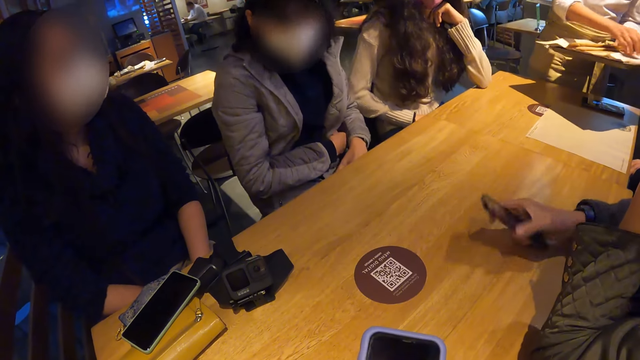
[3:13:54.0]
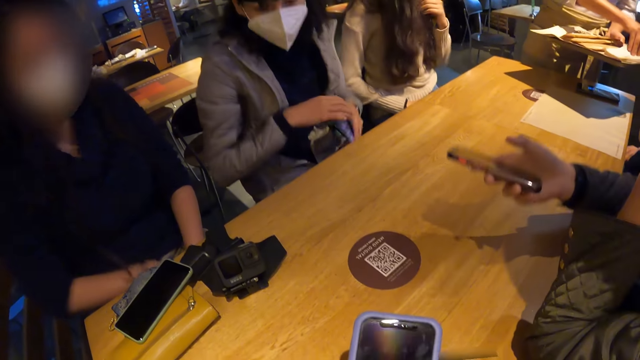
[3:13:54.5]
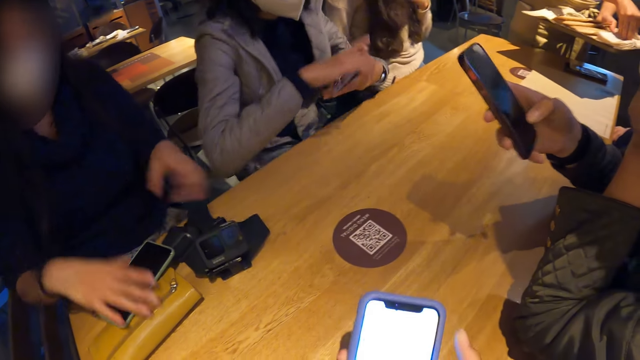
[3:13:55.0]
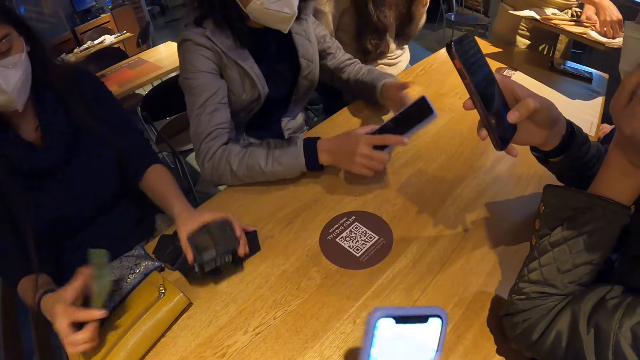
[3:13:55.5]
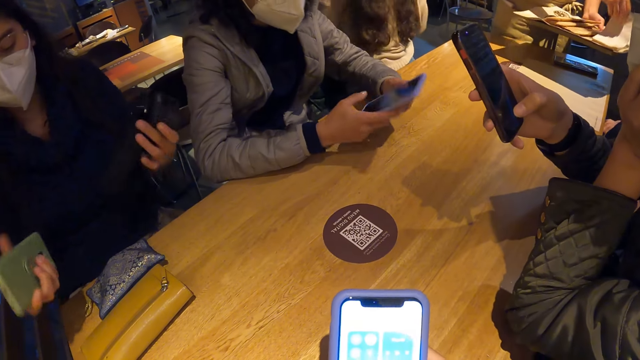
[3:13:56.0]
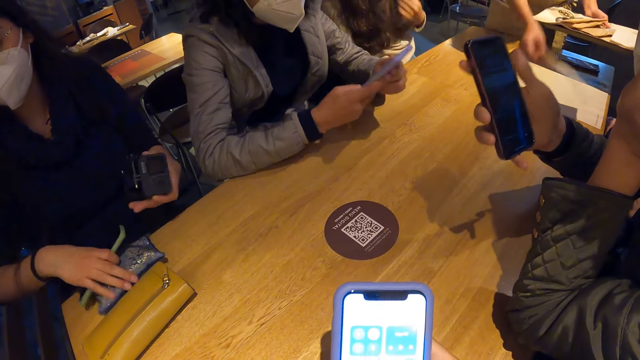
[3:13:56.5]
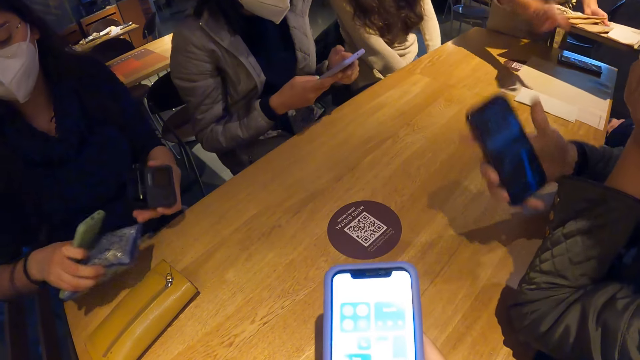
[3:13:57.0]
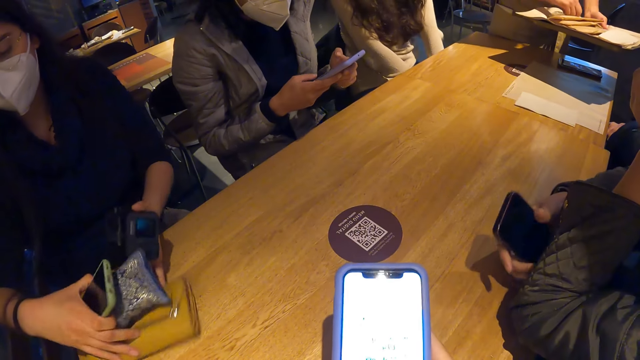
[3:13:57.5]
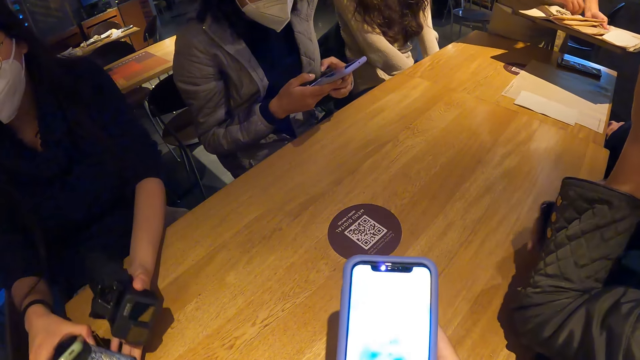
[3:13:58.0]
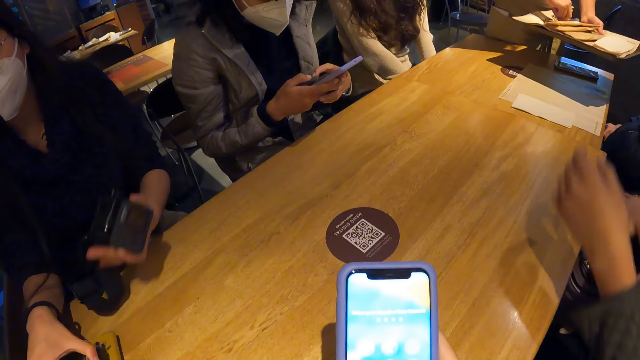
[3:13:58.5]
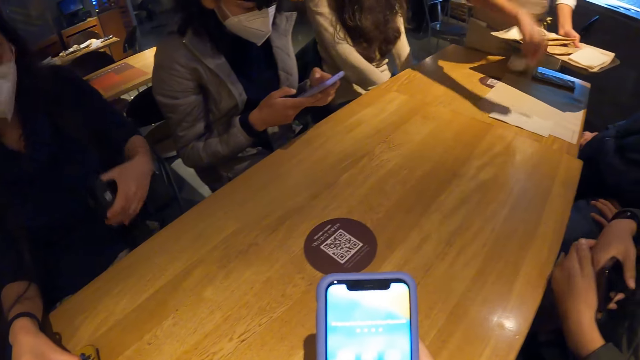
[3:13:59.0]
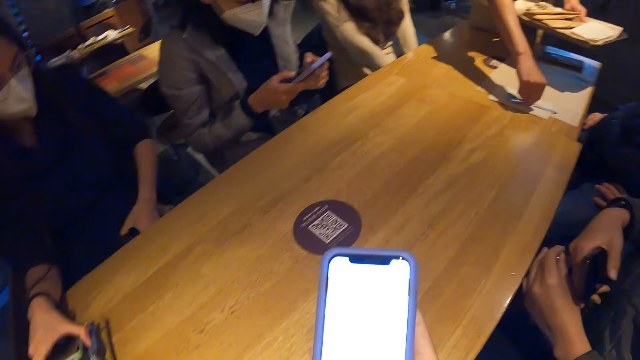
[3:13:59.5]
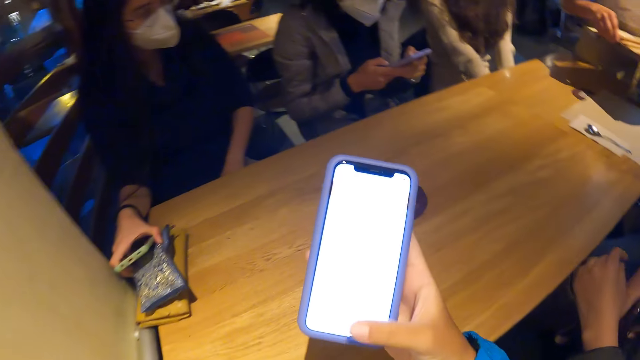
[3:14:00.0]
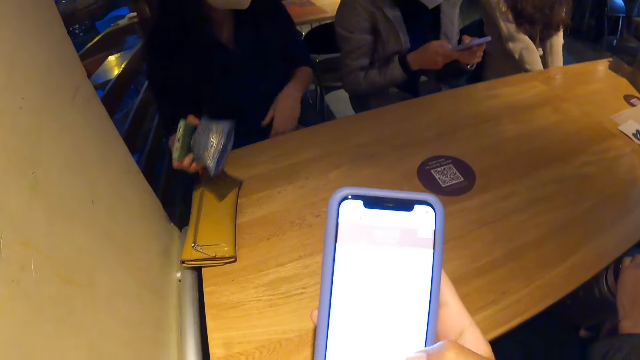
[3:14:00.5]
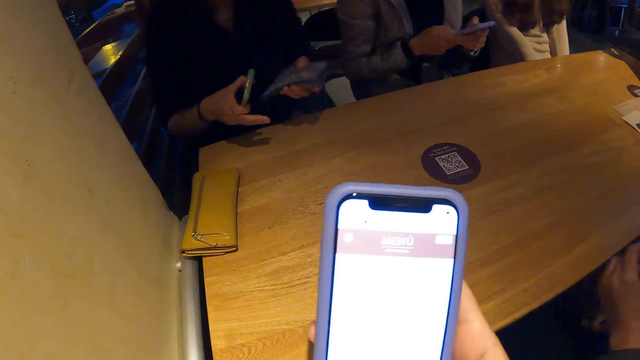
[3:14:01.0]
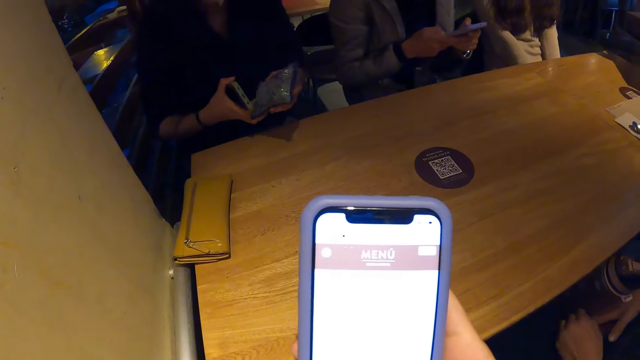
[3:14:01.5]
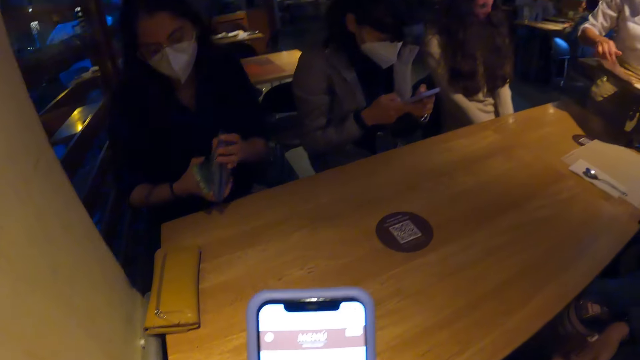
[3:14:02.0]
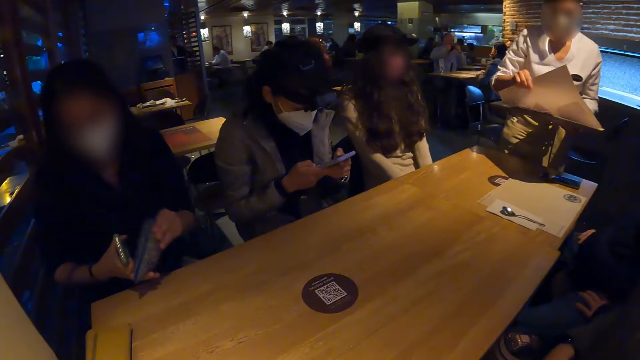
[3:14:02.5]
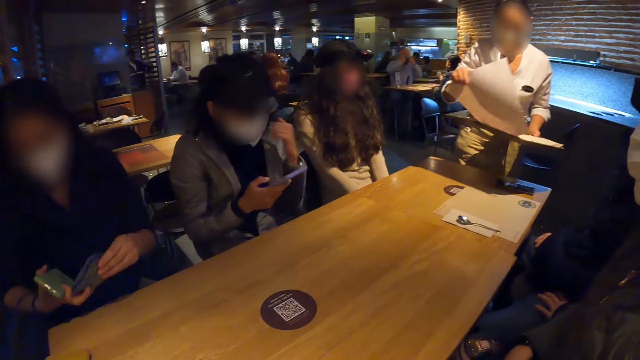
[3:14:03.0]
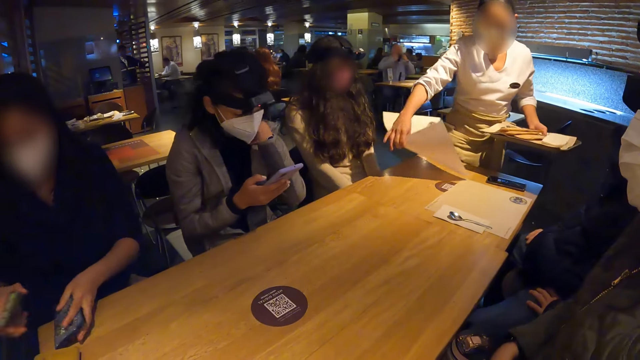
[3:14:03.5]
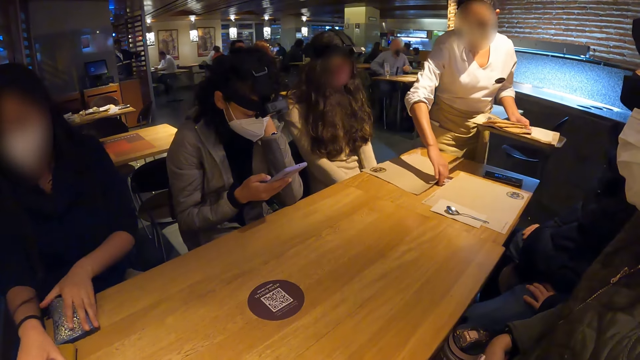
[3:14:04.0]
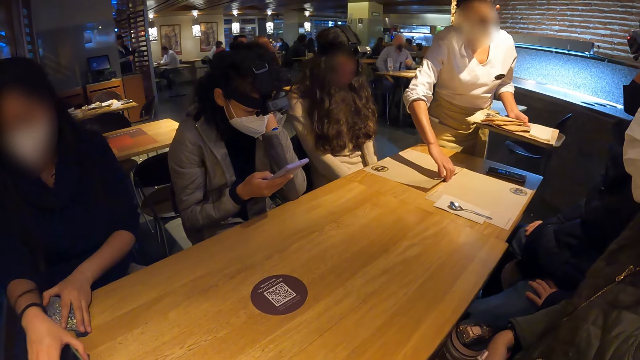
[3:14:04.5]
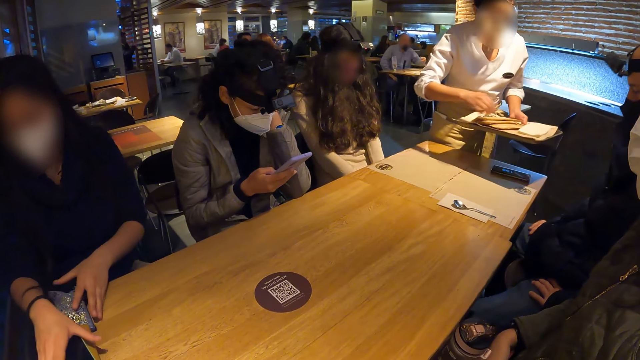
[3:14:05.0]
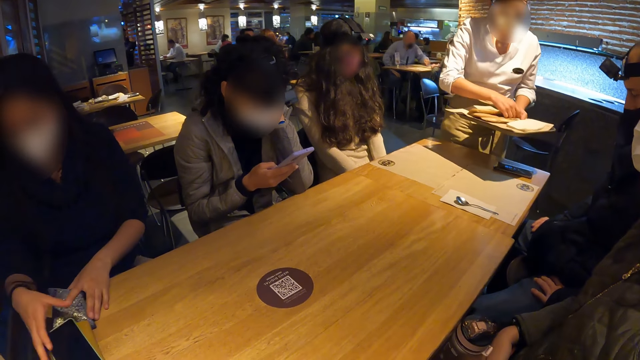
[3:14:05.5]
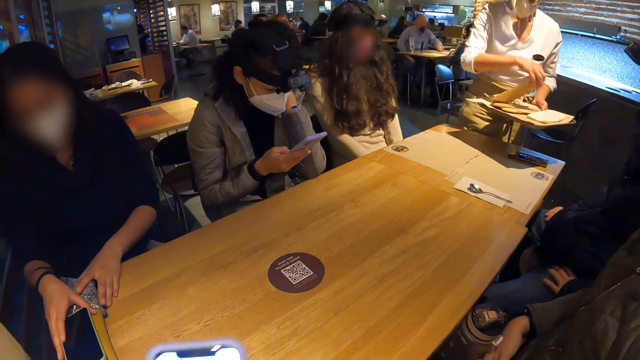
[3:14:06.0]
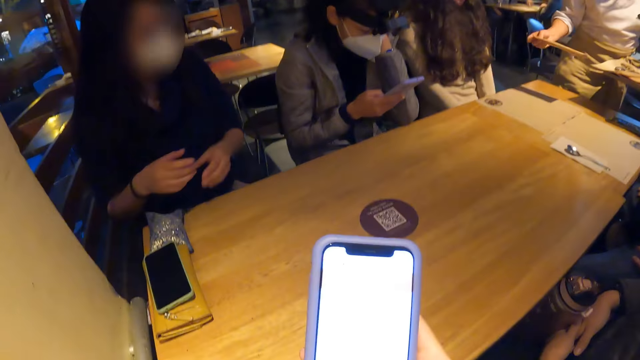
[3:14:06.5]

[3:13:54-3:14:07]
The woman picks up the phone from the table with her right hand. The camera wearer operates the phone in his right hand. Another woman holds the phone in both hands. The first woman operates the phone in her right hand. A third woman picks up a phone from the table with her right hand, and picks up the camera from the table with her left hand. The waitress picks up a serviette from the tray in her left hand with her right hand. The third woman picks up a black purse from the table with her right hand. The waitress drops the serviette on the table mat with her right hand. The second woman operates the phone in her hands. The third woman moves a yellow purse from the table with both hands. The waitress picks up a spoon from the tray in her left hand with her right hand. The third woman drops the black purse in her right hand on the yellow purse. She drops the camera in her left hand on her lap. The waitress drops the spoon in her right hand on the serviette on the table. The camera wearer operates the phone in his right hand. The third woman picks up the black purse from the top of the yellow purse with her right hand, passes the black purse in her right hand to her left hand, and shakes the black purse in her left hand. She checks the purse with both hands. The waitress picks up a table mat from the tray in her left hand with her right hand. The third woman drops the black purse in her left hand on the table. The waitress places the table mat in her right hand on the table. The third woman drops the phone in her right hand on the yellow purse on the table, and moves the black purse on the table with her left hand. The waitress picks up a brown pack from the tray in her left hand with her right hand.

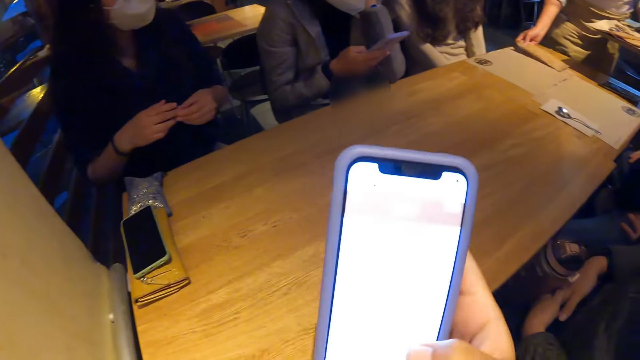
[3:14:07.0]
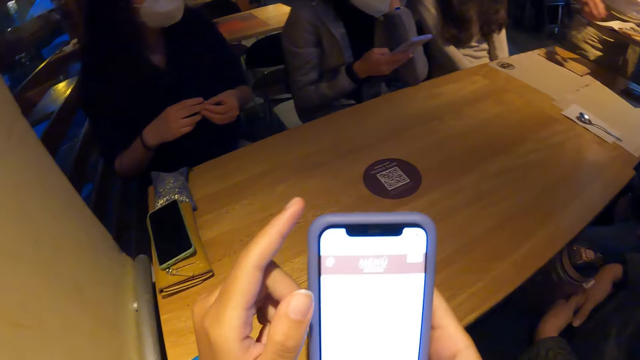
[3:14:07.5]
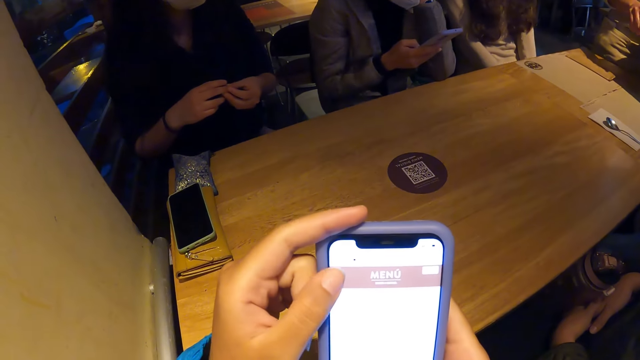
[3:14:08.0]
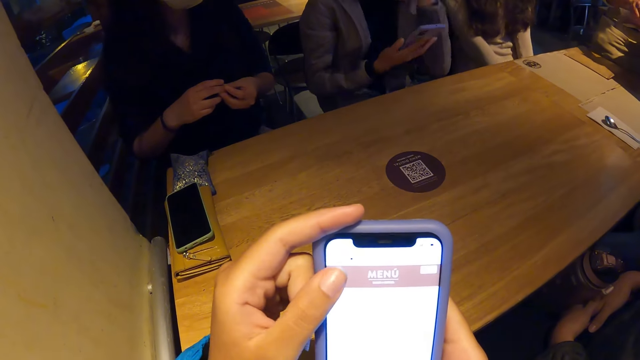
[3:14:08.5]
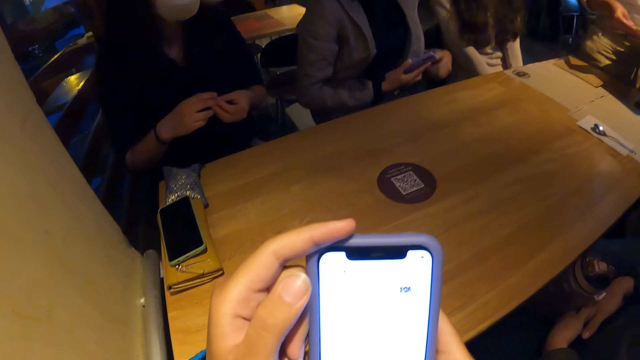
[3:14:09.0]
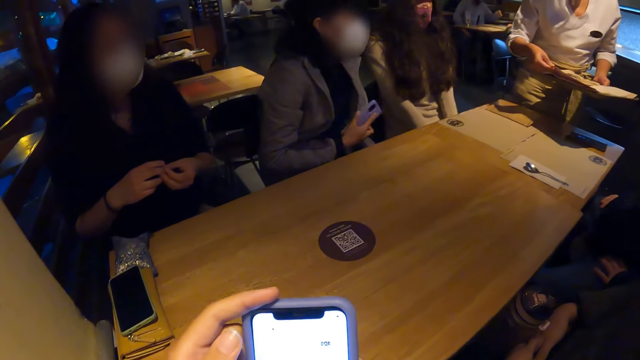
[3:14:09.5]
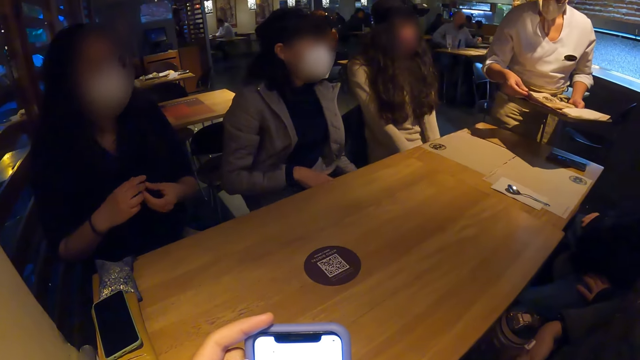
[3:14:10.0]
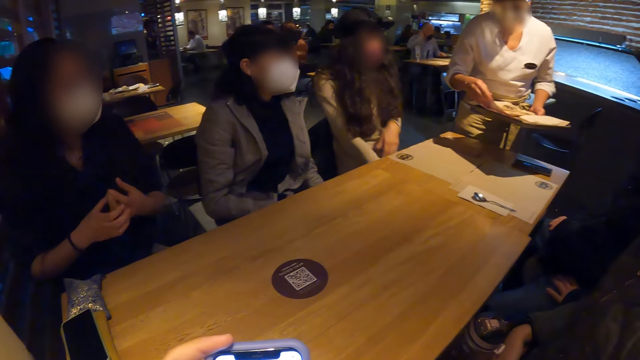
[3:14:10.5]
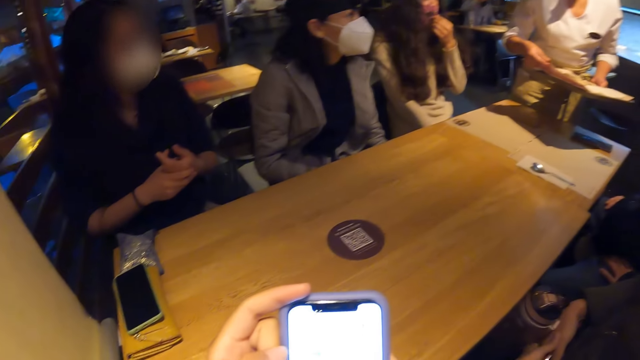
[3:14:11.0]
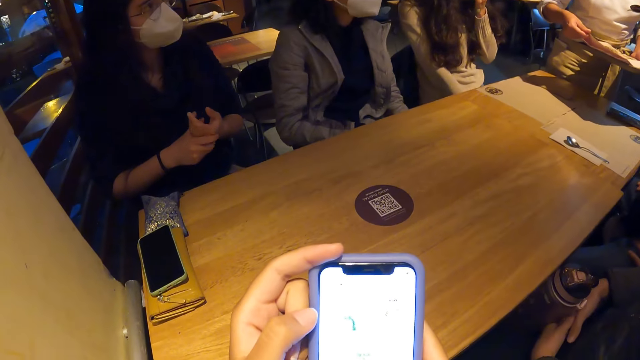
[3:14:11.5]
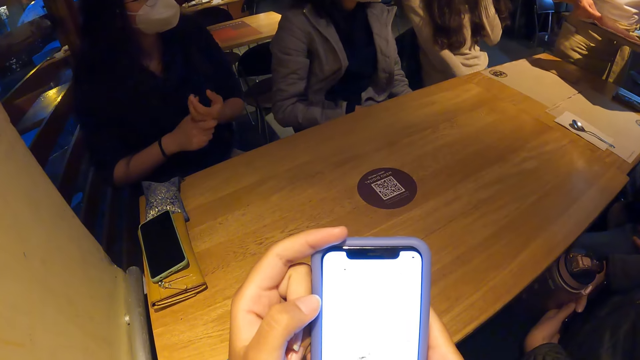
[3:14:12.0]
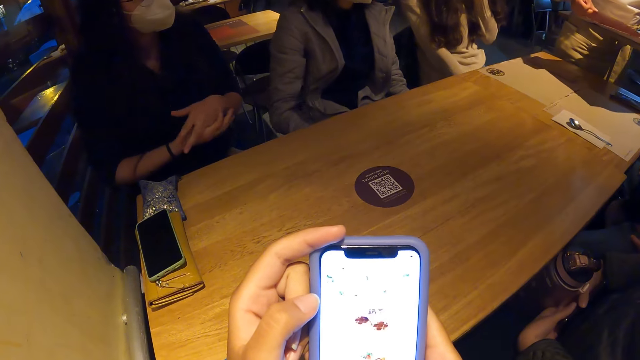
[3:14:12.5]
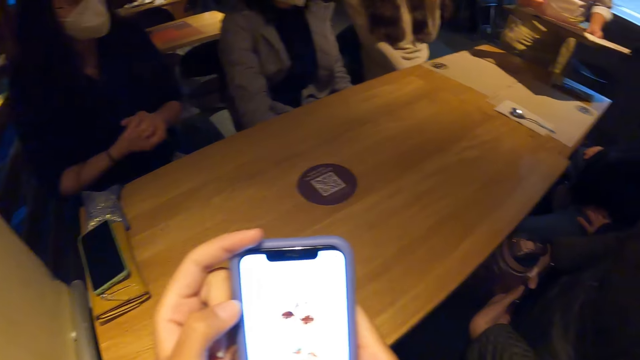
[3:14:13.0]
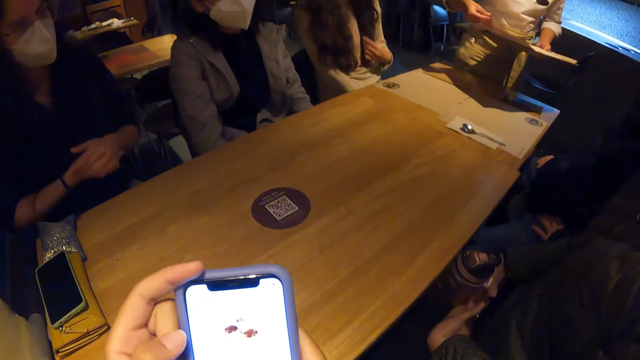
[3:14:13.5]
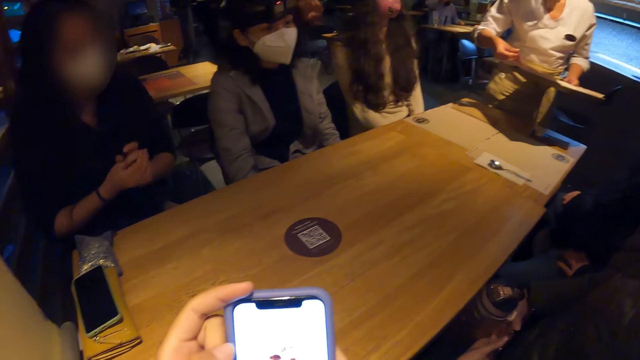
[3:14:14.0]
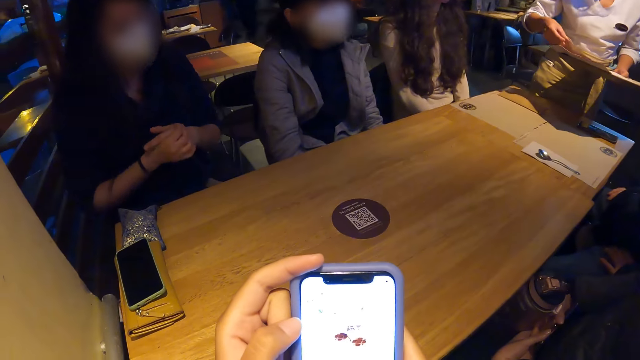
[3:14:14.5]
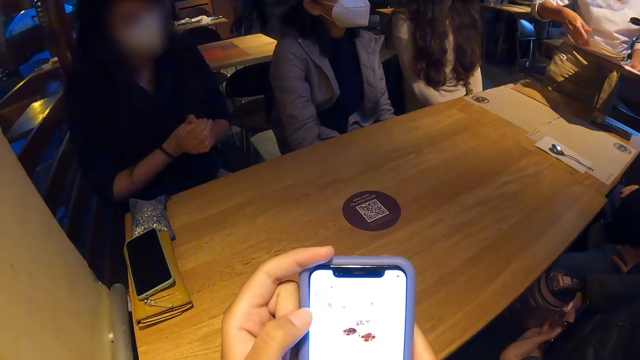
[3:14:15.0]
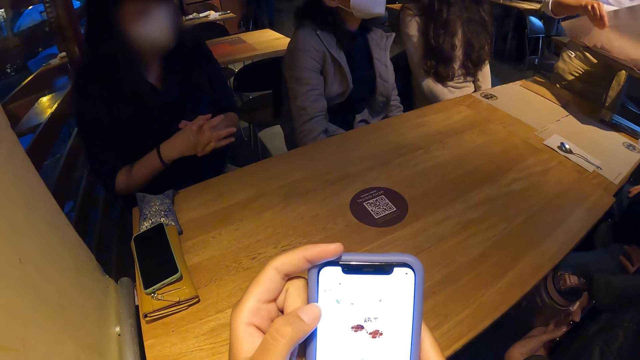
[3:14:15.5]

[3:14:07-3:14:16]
The waitress drops the brown pack on the table mat with her right hand. The camera wearer holds the phone with both hands. The woman places the phone in her right hand on her lap. The waitress picks up a table mat from the tray in her left hand with her right hand. Another woman rubs both hands together. A third woman adjusts her face mask with her left hand.
